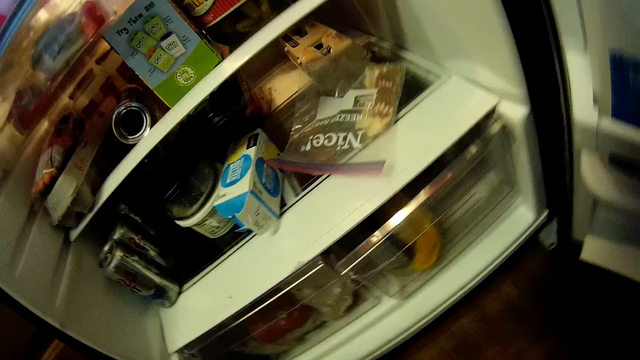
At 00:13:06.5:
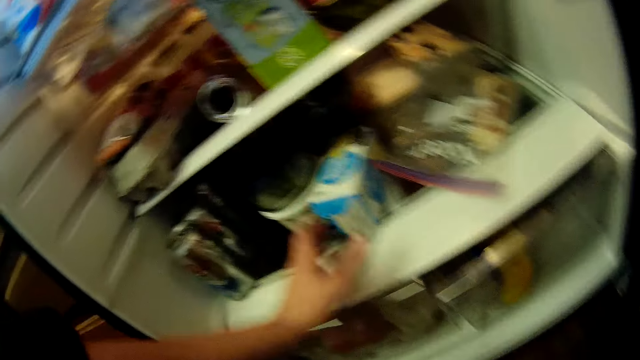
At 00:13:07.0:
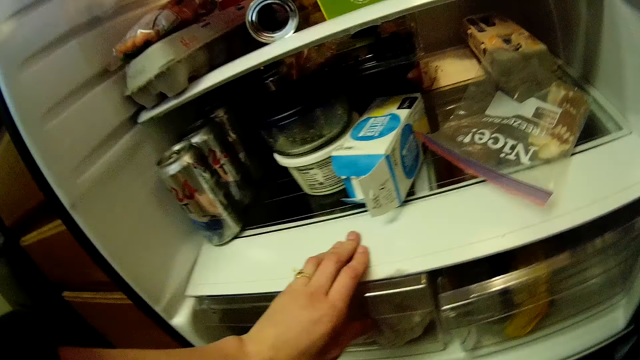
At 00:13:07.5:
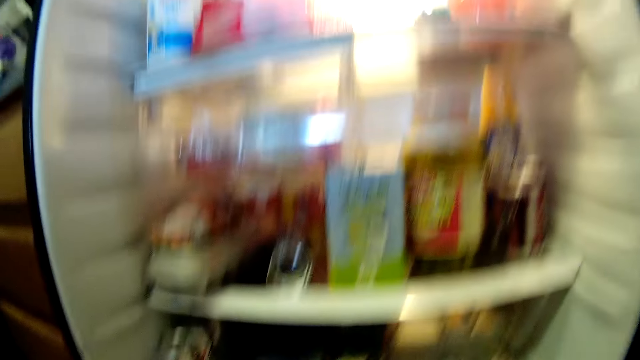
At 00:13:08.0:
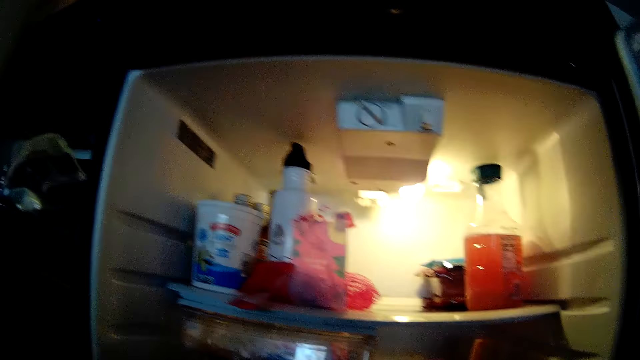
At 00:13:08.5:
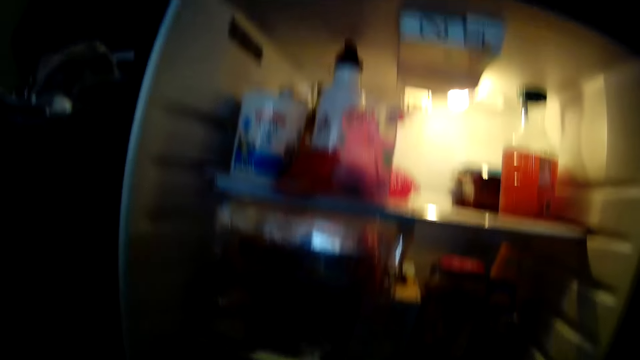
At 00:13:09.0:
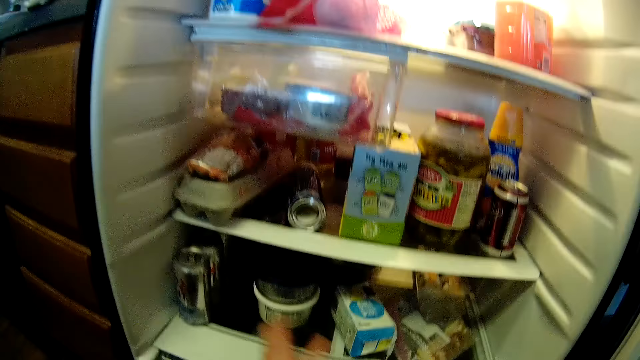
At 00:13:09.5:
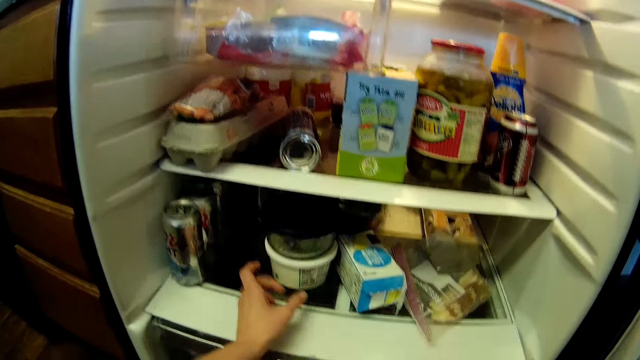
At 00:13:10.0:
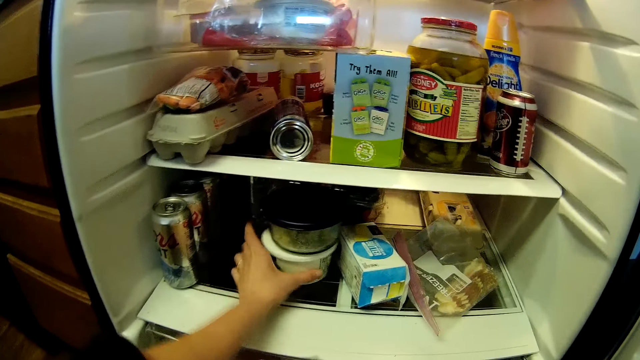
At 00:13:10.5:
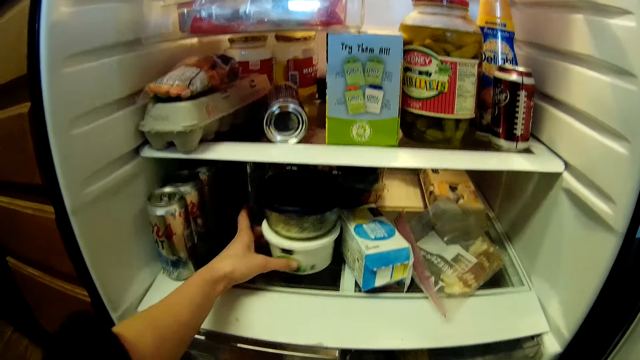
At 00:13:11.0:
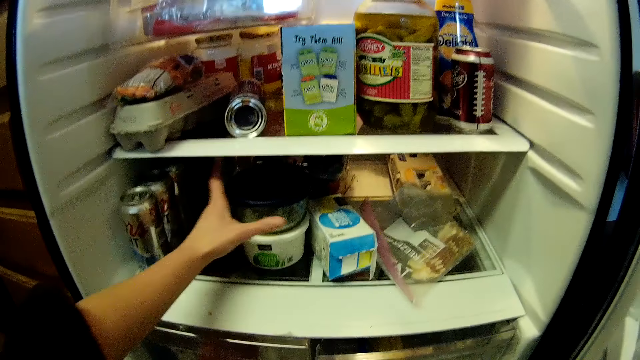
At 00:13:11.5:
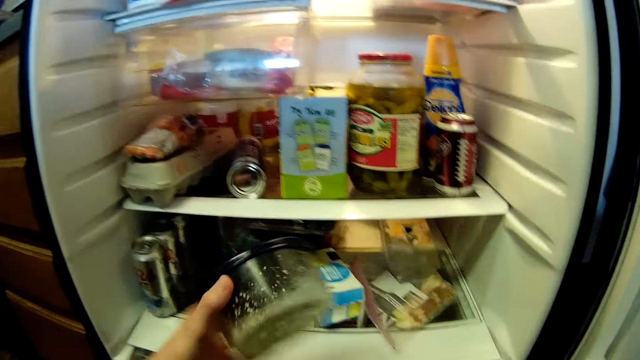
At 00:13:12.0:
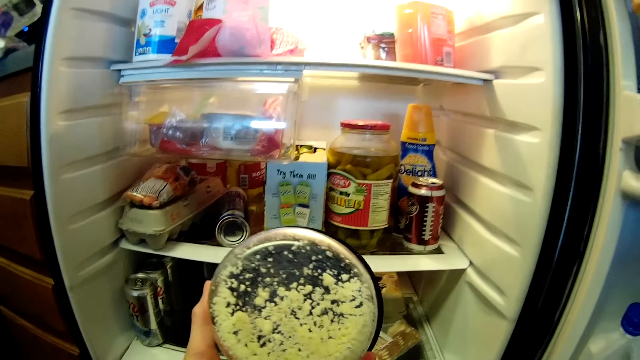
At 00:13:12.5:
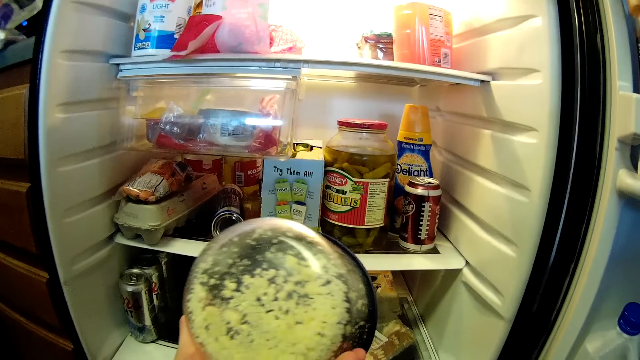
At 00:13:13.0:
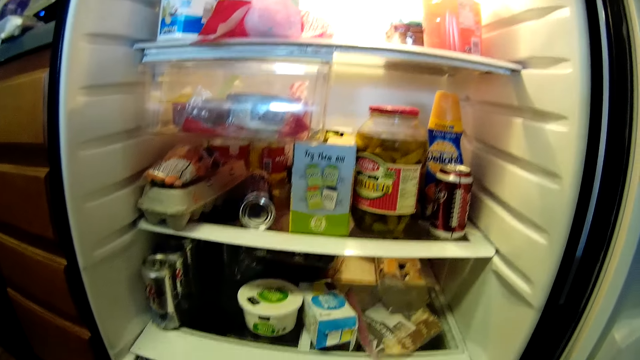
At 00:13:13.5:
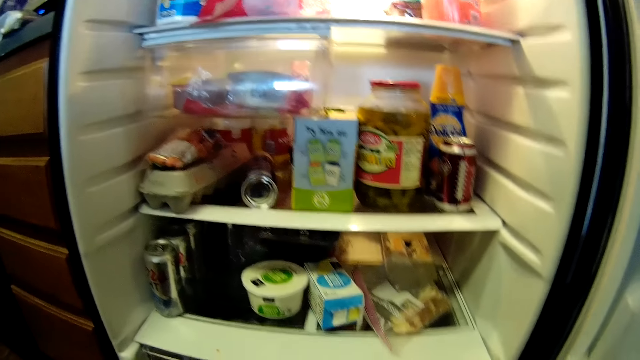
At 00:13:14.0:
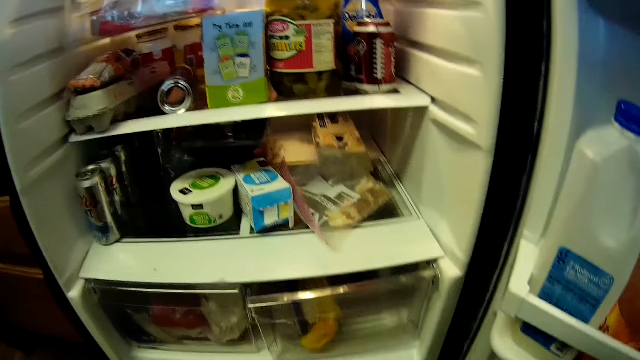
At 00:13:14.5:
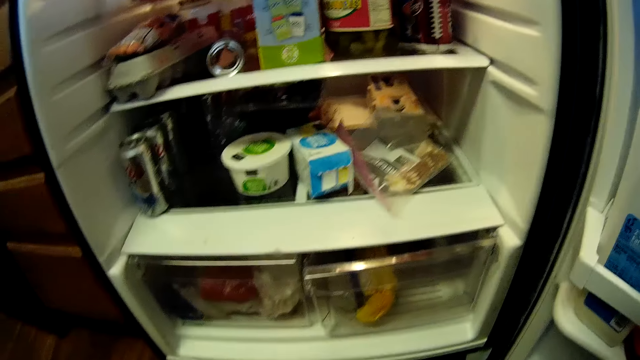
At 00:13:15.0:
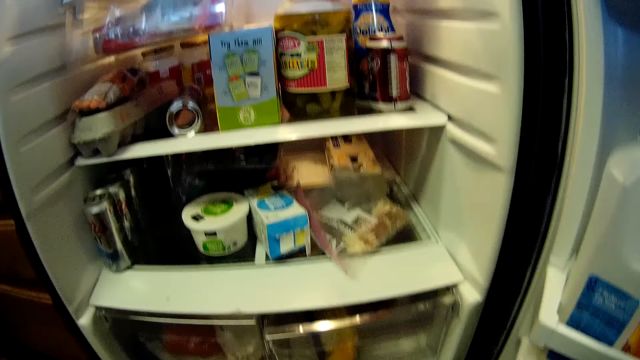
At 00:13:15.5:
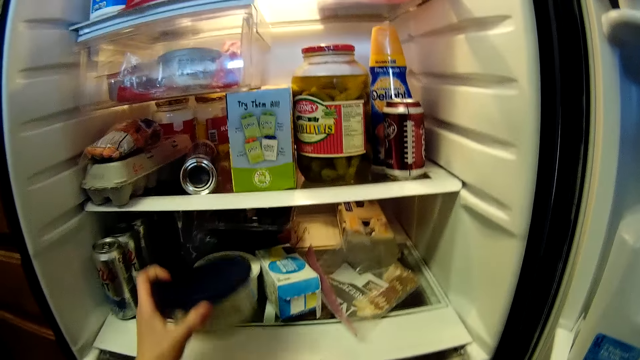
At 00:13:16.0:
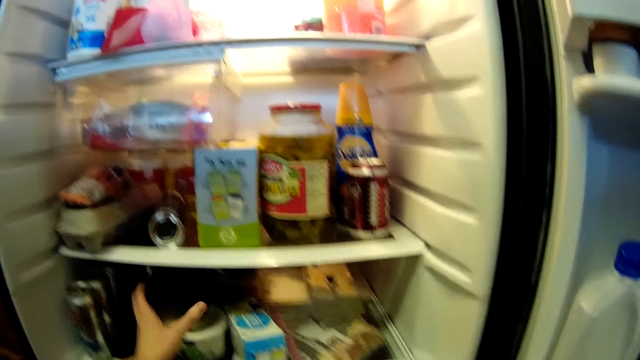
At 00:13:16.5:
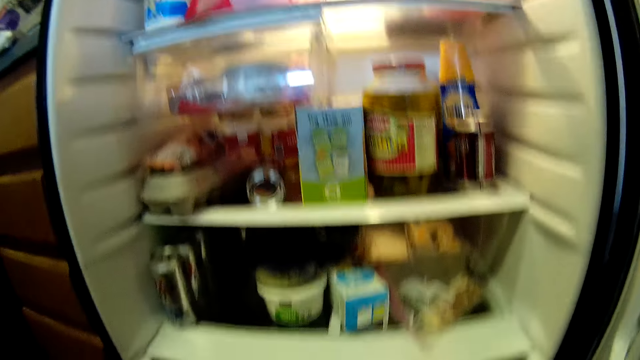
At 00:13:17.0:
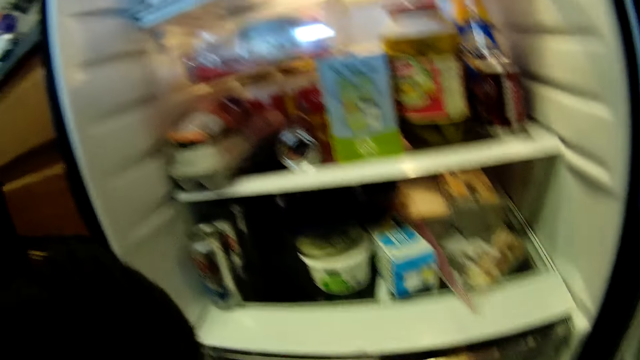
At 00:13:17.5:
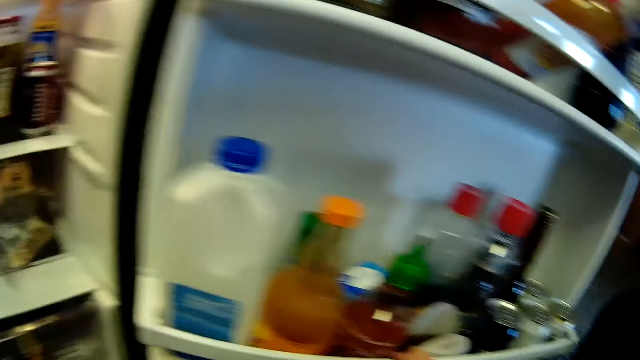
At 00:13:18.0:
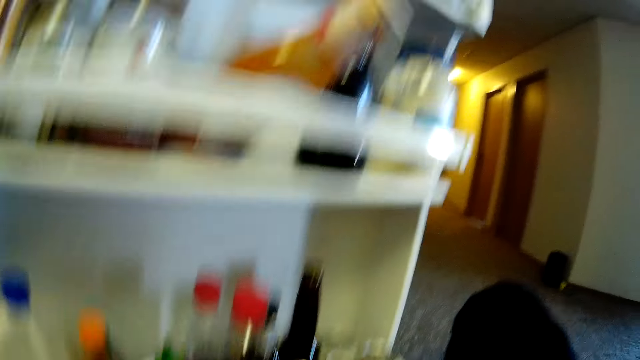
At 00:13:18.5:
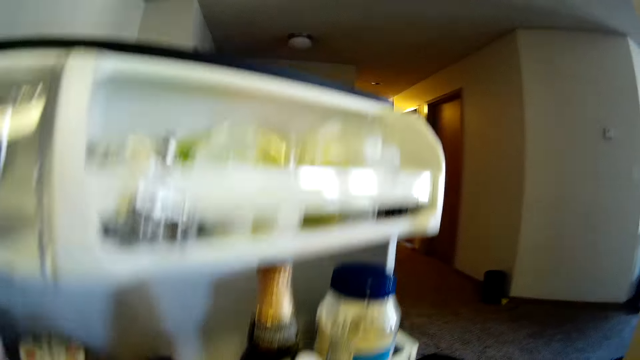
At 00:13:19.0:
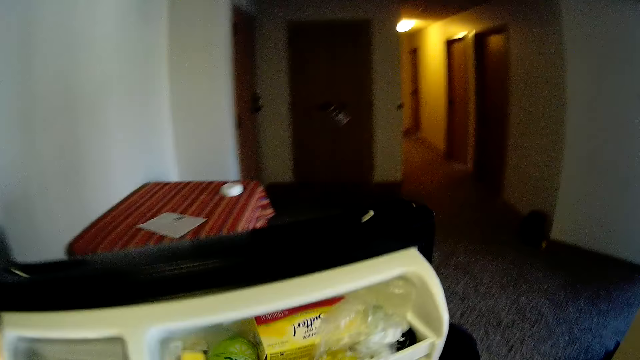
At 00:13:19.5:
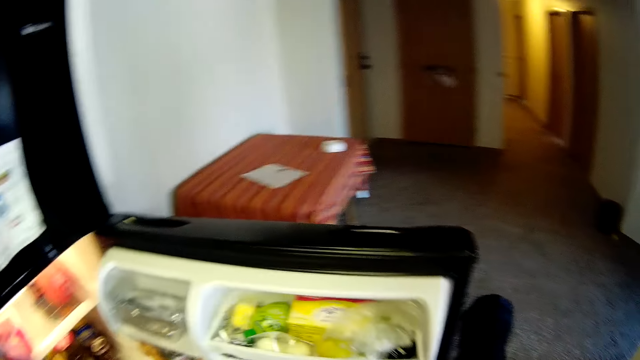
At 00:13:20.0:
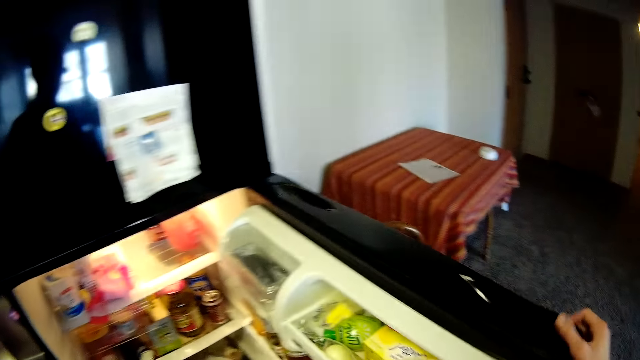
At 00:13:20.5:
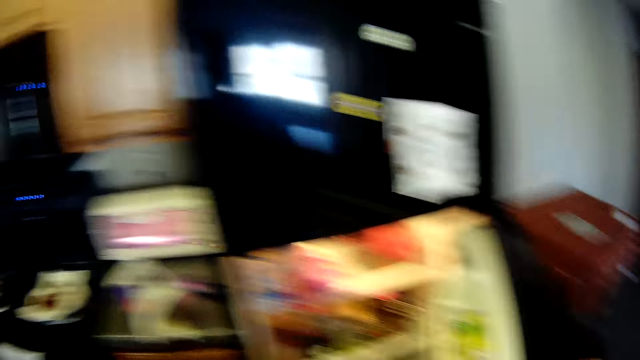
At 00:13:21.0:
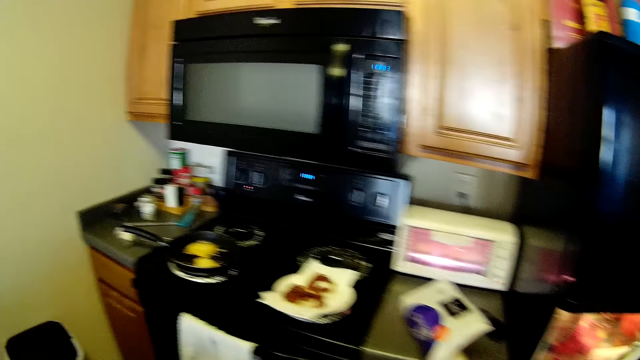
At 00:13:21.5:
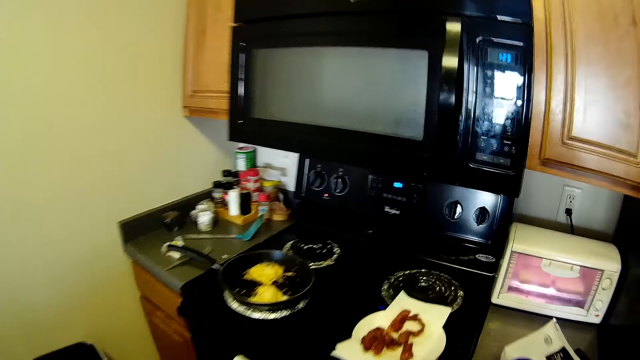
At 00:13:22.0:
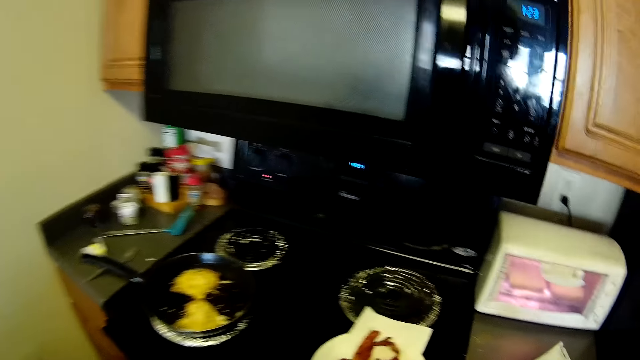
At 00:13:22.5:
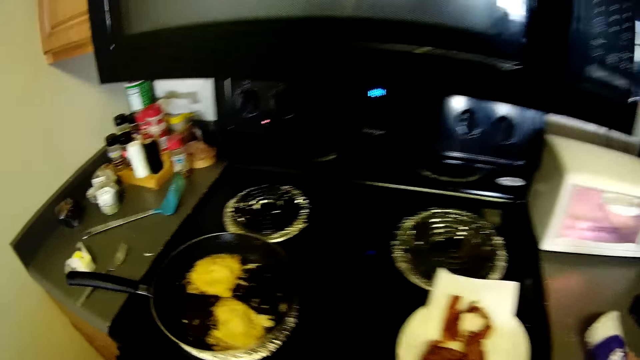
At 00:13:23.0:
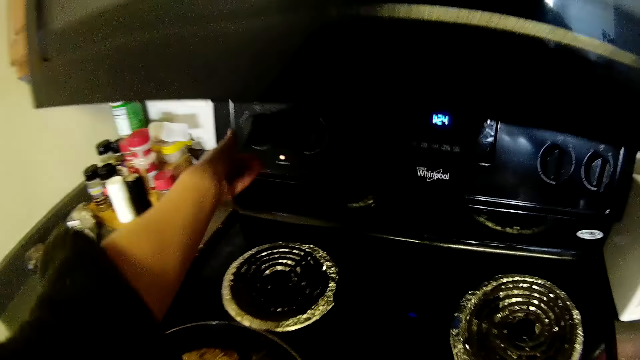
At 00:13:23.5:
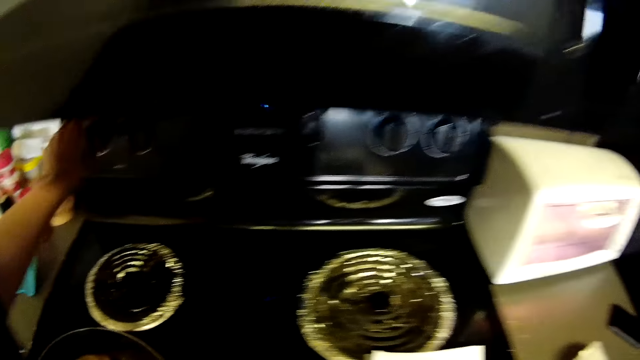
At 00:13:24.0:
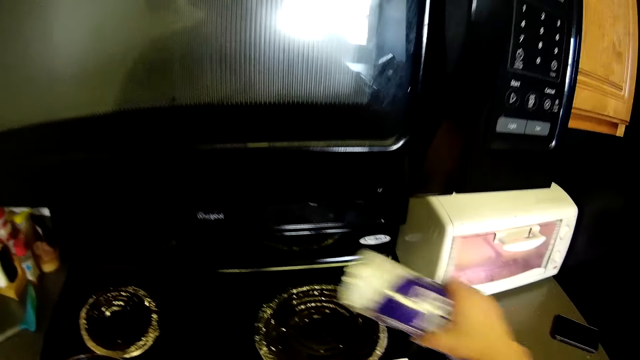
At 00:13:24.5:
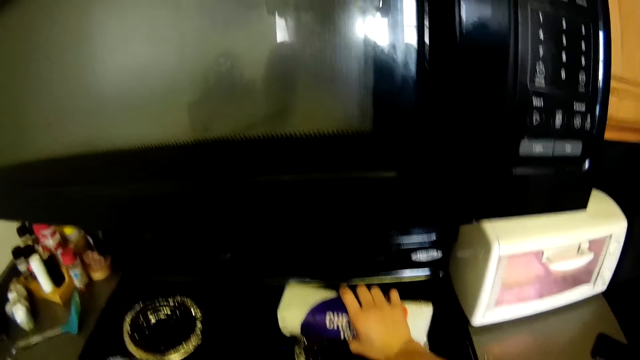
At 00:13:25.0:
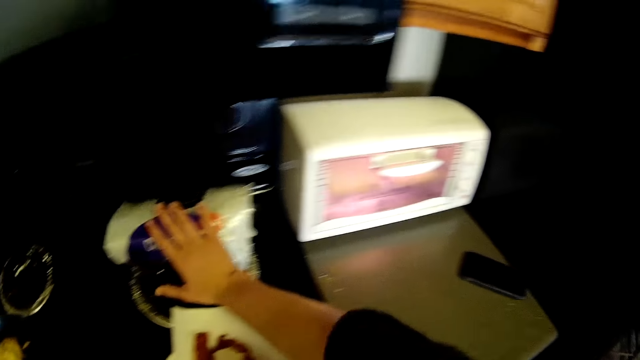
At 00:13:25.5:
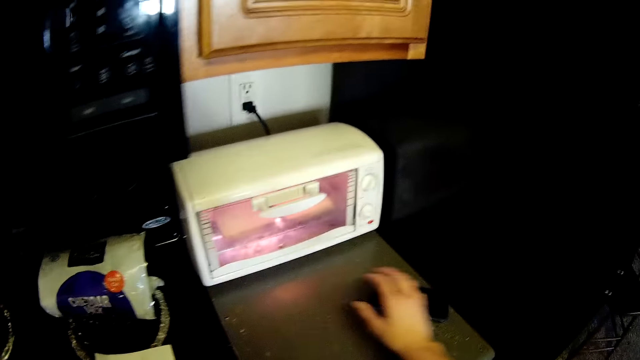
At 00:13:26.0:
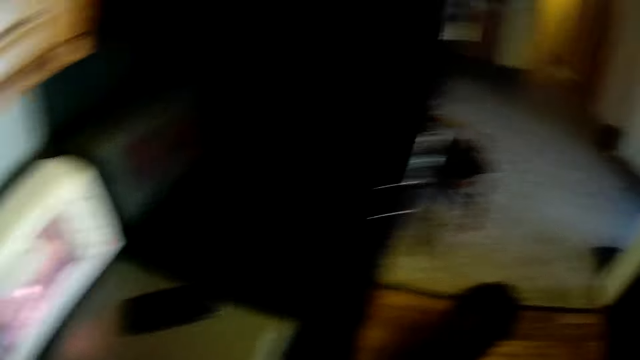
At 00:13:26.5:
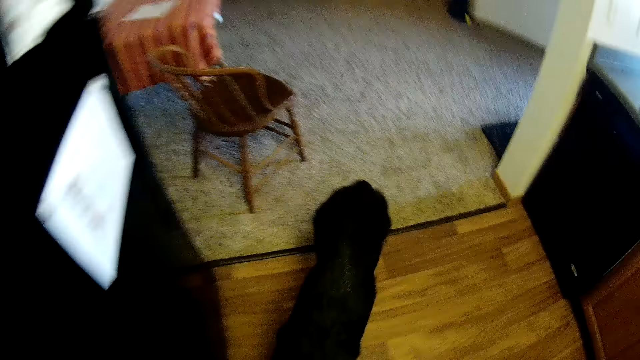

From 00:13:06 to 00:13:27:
The camera wearer places her left hand in the refrigerator. She moves aside a box in the refrigerator with her left hand. She examines a white container in the refrigerator with her left hand. She picks up a black-cover container from the refrigerator with her left hand. She places the black-cover container in the refrigerator with her left hand. She closes the refrigerator with her right hand. She turns the knob attached to the cooker with her left hand. She closes the cooker. She picks up the paper bag from the kitchen countertop with her right hand. She places the paper bag on the cooker with her right hand. She taps on a phone on the kitchen countertop with her right hand.
